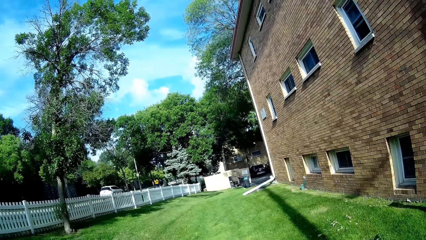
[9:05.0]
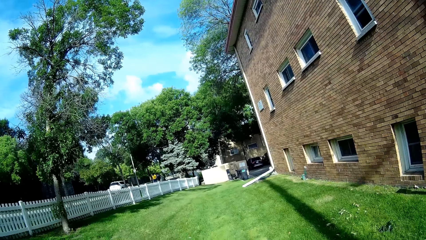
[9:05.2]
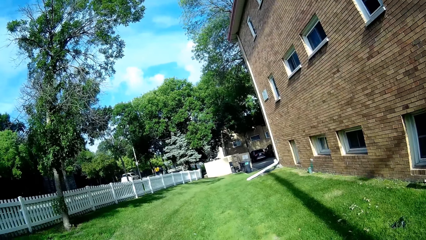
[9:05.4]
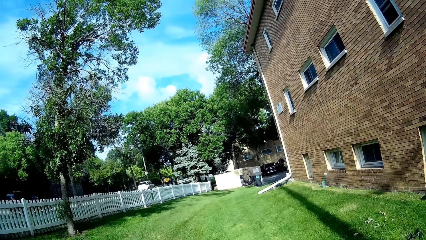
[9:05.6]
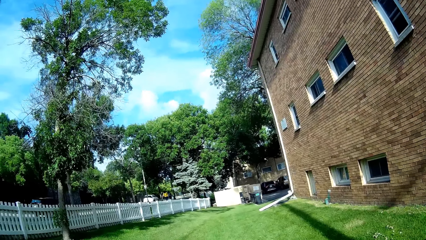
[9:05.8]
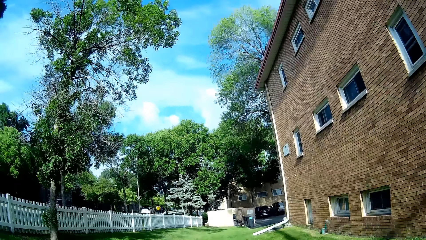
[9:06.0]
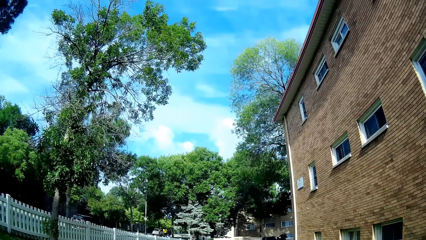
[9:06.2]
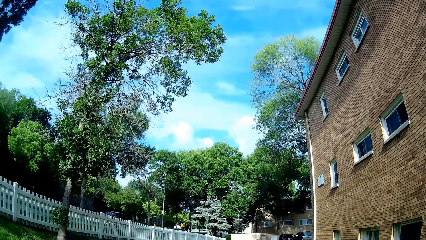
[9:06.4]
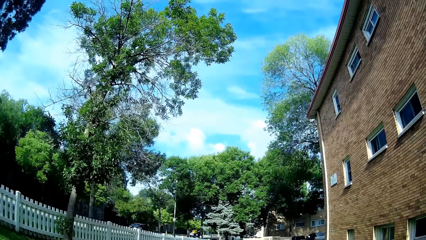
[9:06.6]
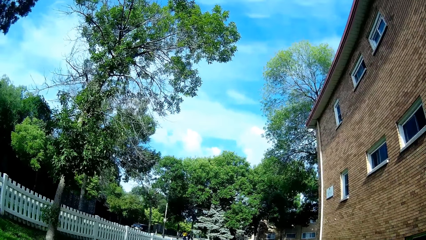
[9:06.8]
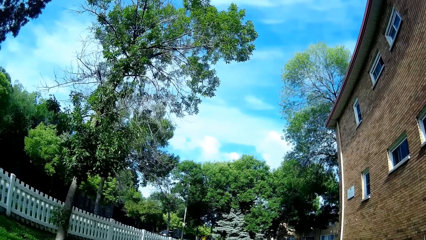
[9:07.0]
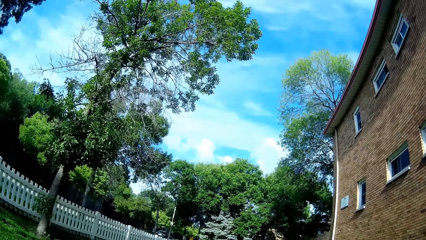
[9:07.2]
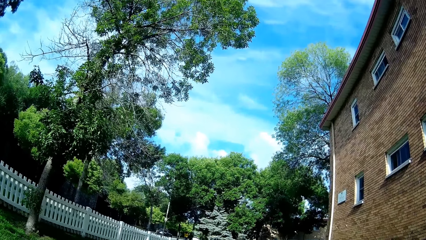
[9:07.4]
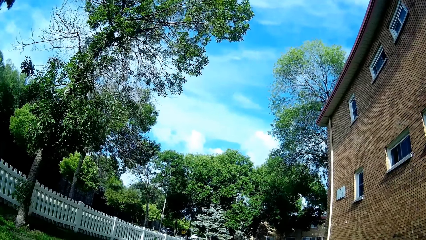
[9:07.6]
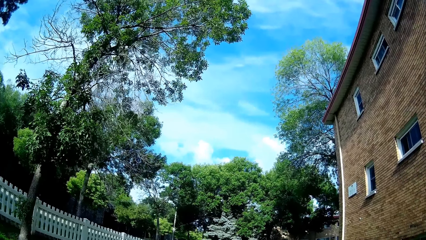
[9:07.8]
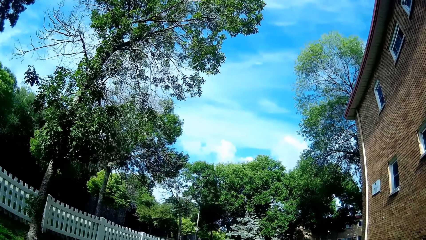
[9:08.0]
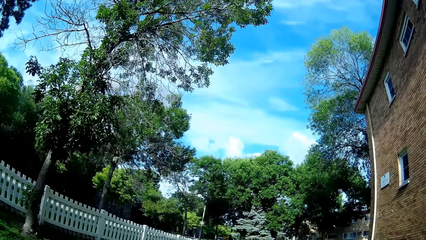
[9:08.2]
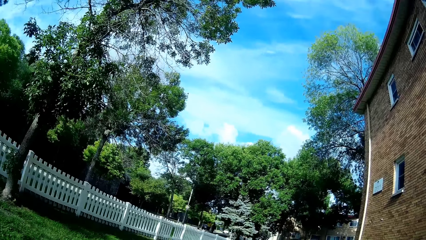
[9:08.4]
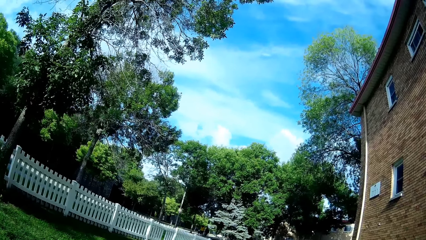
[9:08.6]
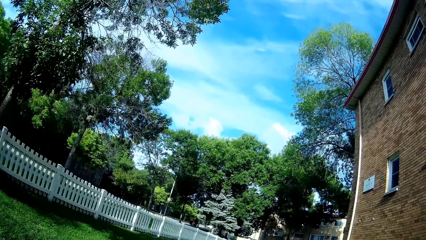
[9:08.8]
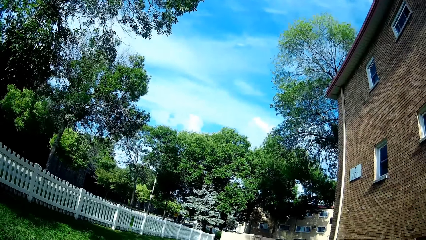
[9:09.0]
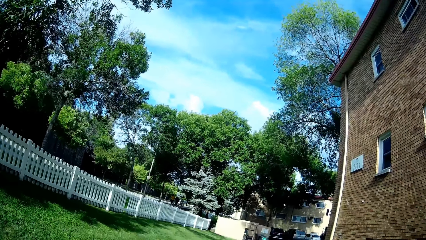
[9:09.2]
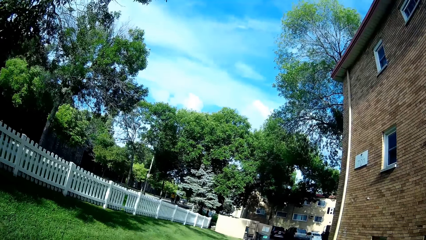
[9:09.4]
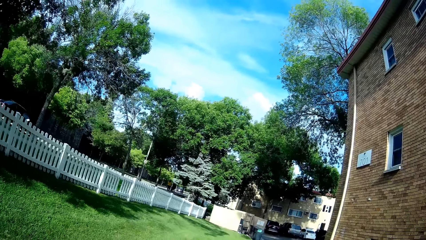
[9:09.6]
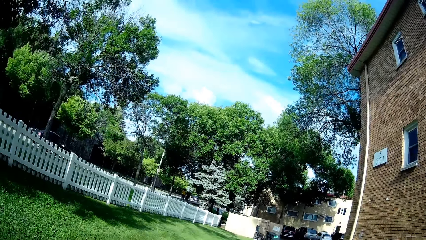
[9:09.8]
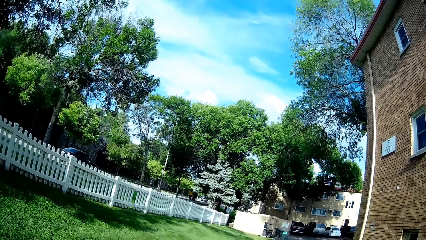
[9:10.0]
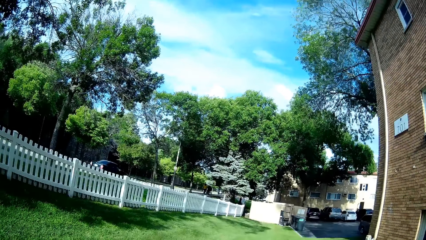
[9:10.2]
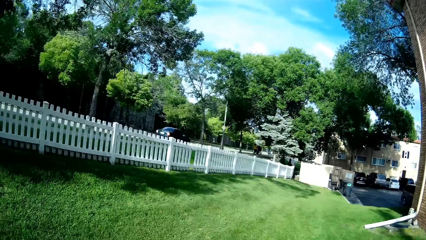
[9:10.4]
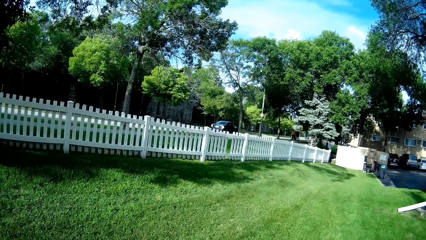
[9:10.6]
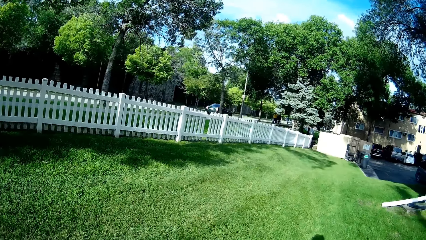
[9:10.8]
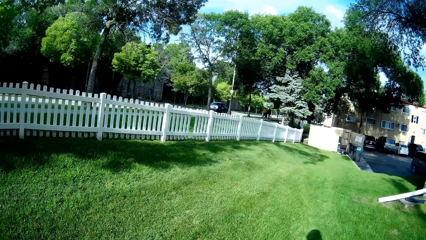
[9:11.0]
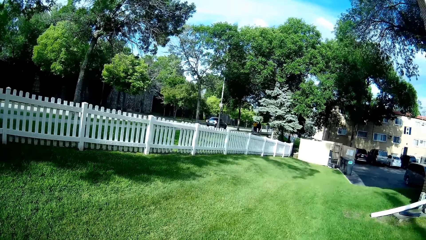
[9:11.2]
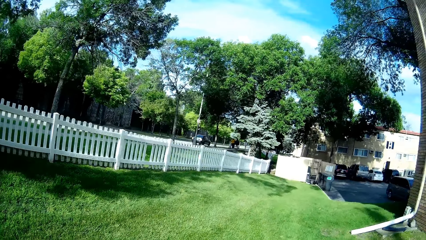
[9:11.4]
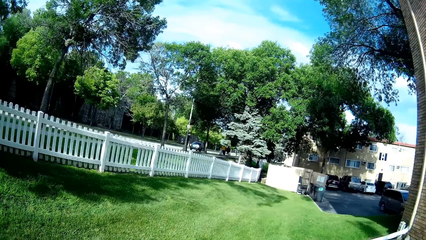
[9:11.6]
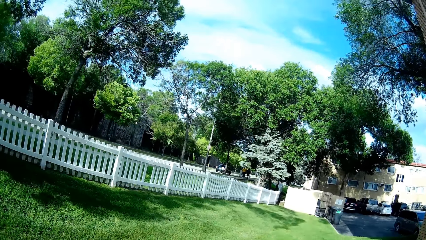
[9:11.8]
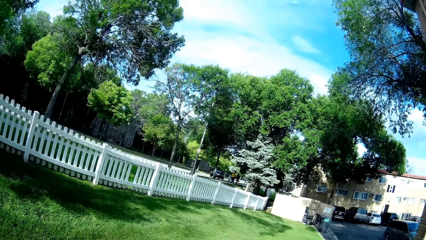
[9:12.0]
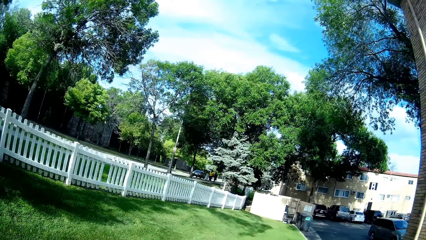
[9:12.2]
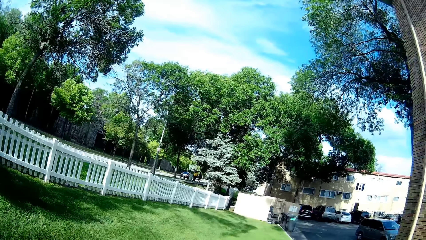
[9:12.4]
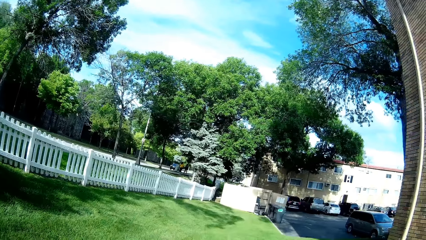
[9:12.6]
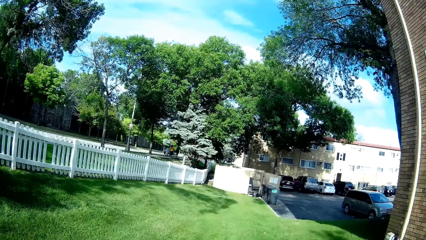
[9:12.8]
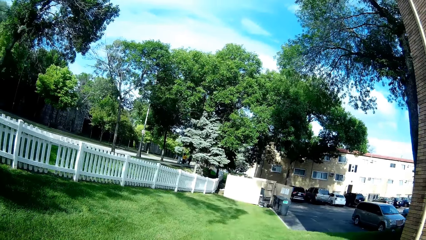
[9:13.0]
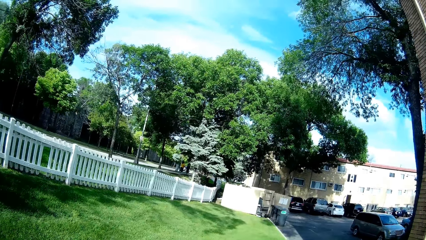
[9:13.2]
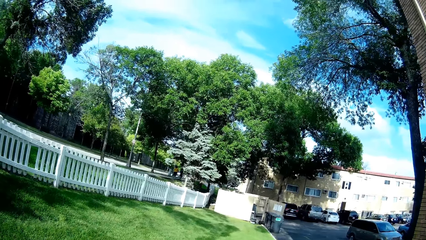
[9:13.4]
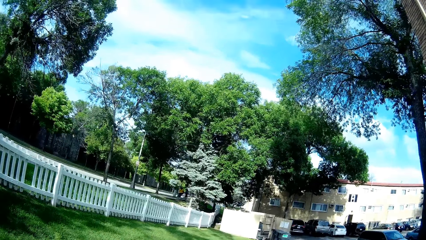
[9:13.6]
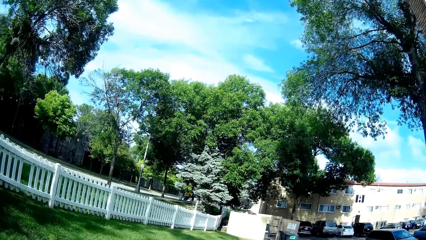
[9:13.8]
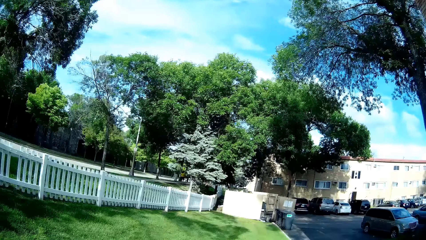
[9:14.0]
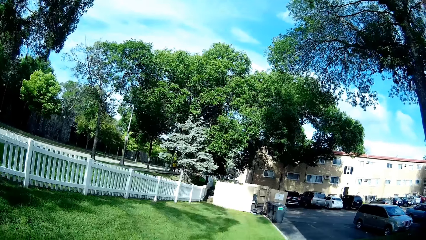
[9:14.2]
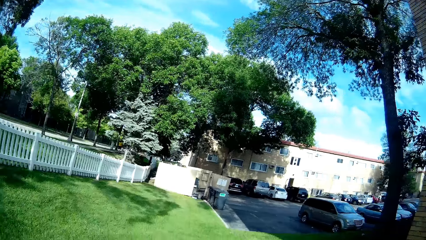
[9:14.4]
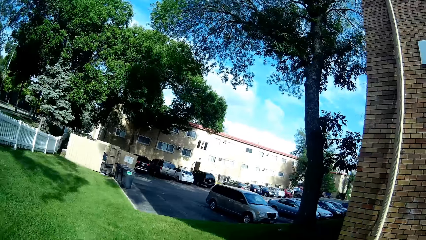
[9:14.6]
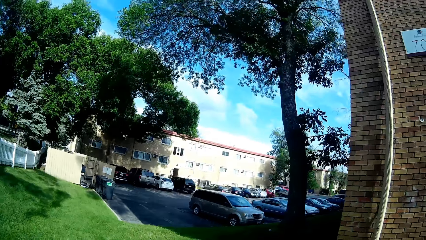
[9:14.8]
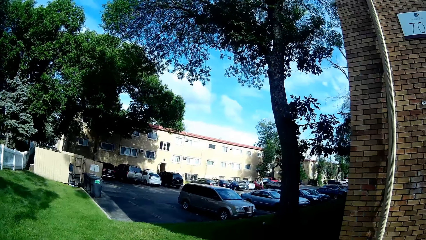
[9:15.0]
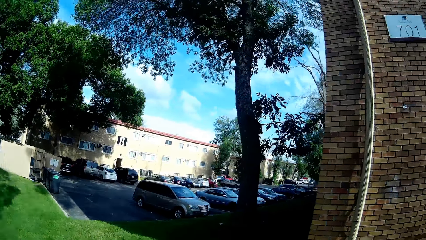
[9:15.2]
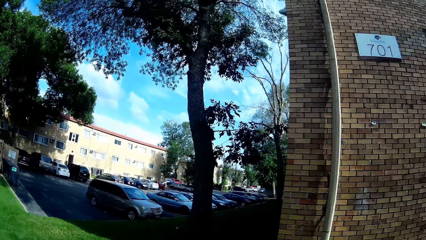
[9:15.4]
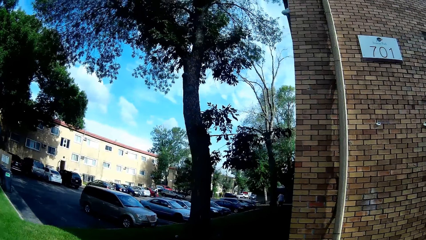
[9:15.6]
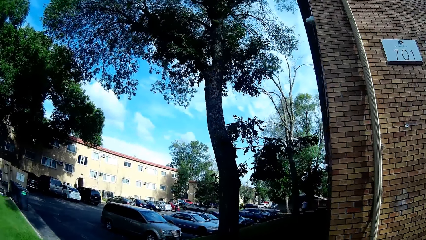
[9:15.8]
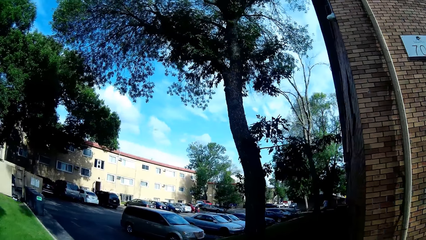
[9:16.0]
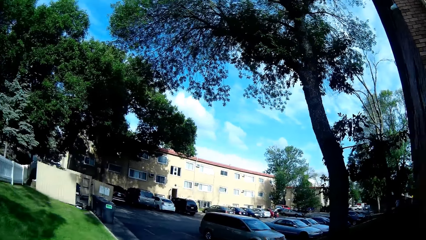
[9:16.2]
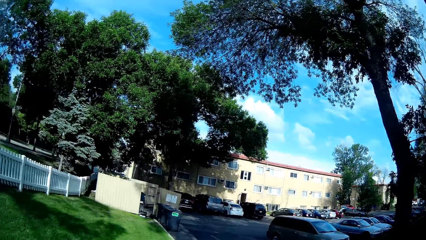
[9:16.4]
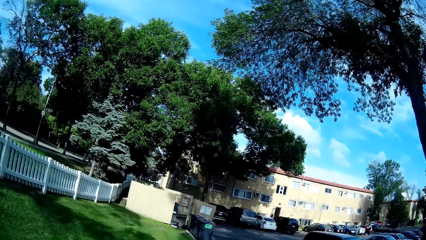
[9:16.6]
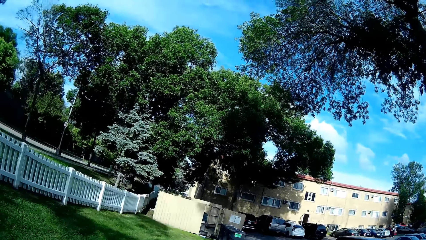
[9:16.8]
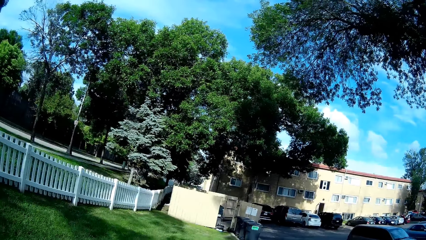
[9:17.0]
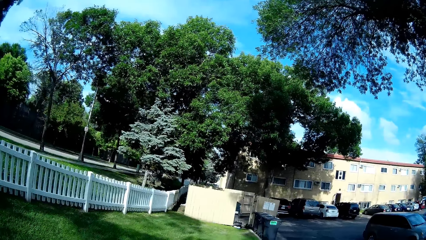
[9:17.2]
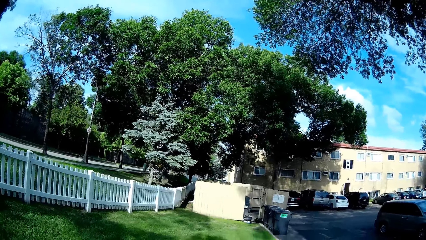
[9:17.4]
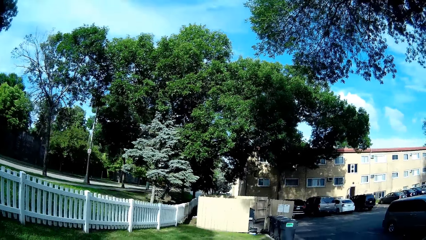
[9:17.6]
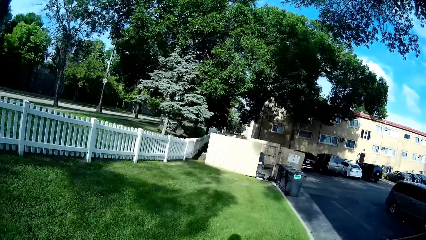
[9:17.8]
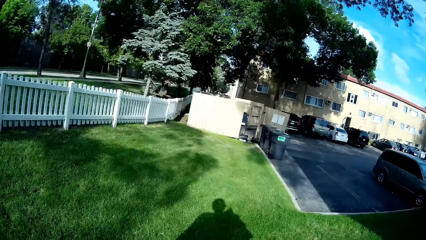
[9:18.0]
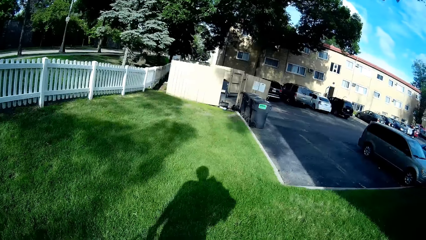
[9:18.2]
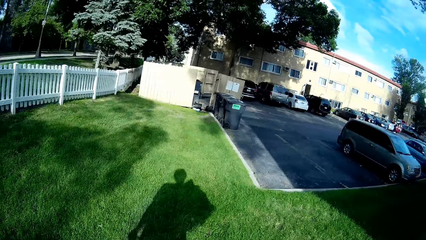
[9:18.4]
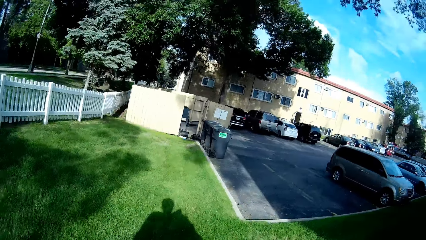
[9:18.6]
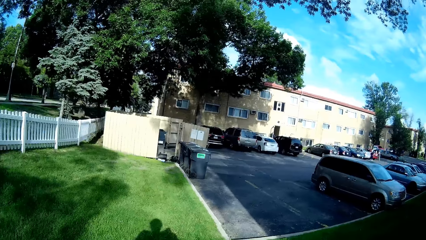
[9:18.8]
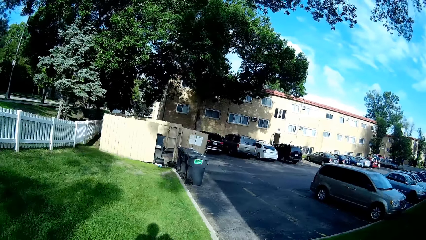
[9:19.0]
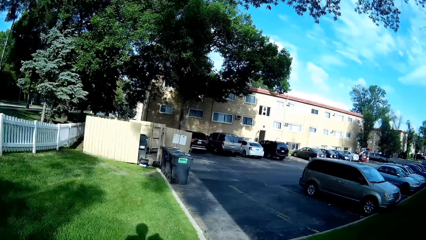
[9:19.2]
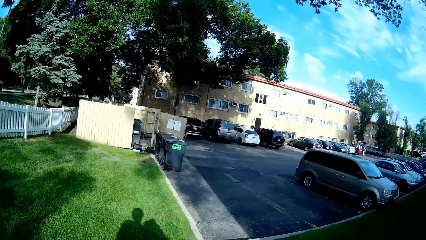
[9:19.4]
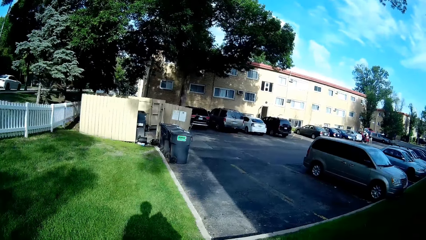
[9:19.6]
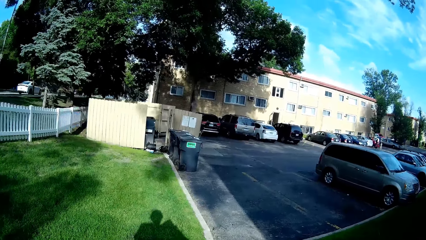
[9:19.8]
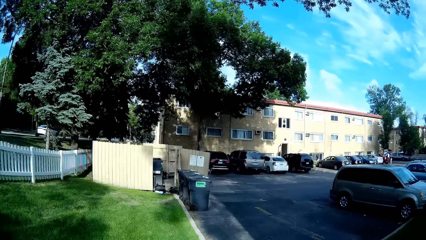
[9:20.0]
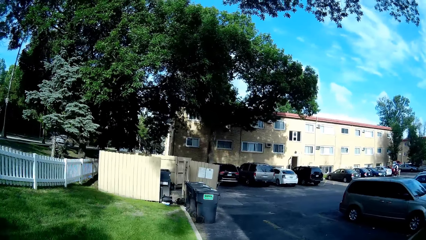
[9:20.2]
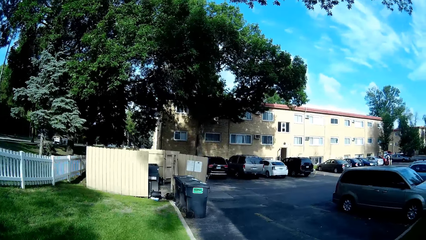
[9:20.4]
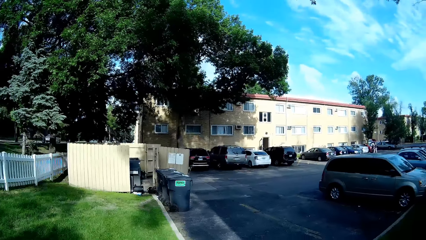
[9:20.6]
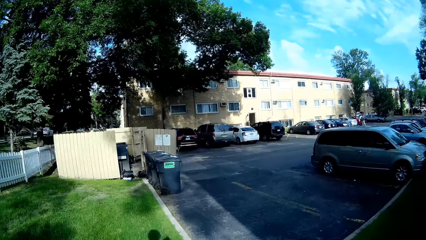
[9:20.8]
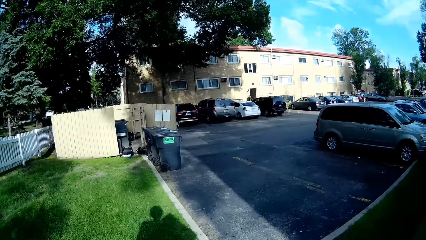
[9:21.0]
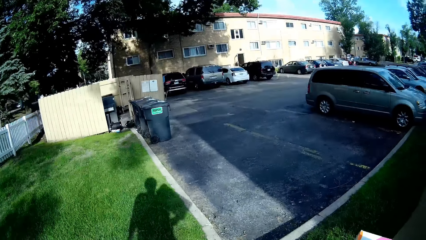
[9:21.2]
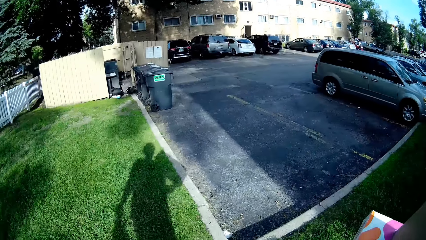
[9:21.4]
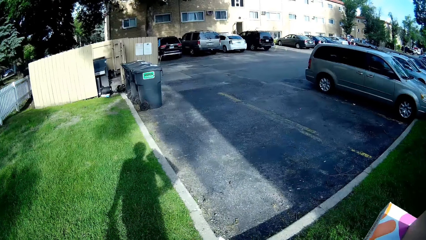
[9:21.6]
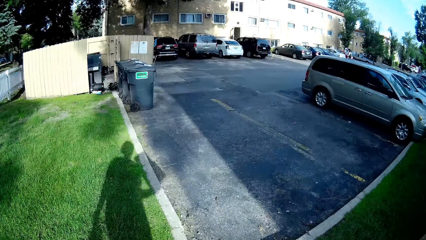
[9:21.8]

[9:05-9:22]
The camera wearer turns to a lawn from the walkway. They walk towards the parking yard.
